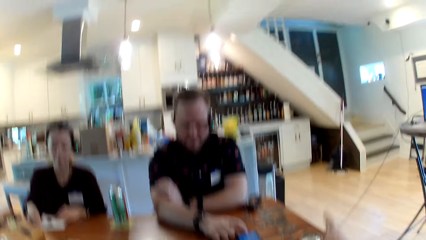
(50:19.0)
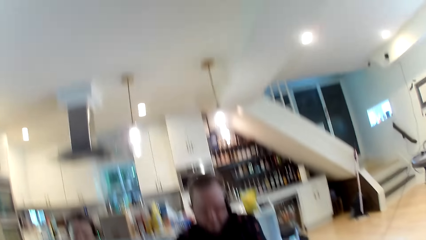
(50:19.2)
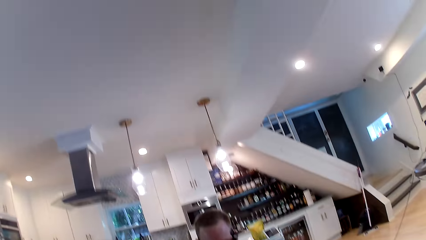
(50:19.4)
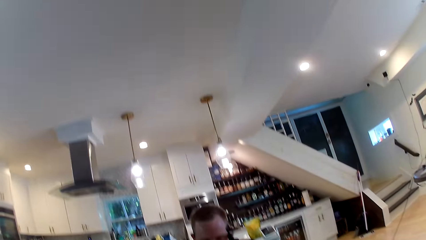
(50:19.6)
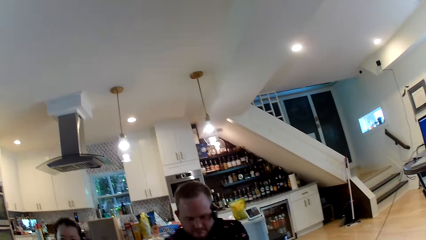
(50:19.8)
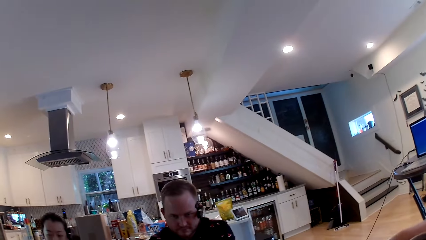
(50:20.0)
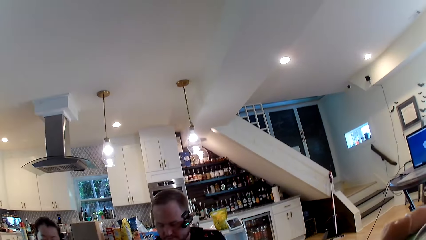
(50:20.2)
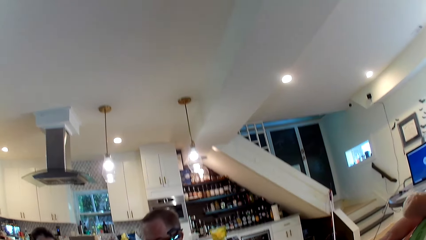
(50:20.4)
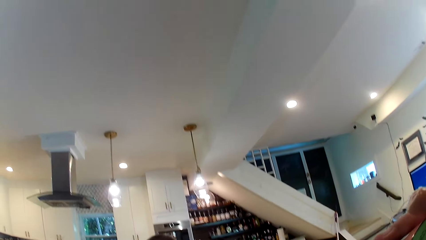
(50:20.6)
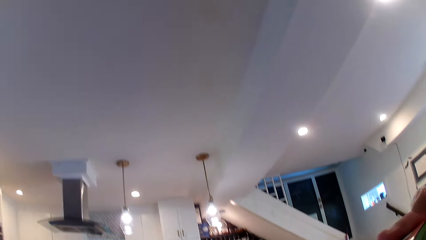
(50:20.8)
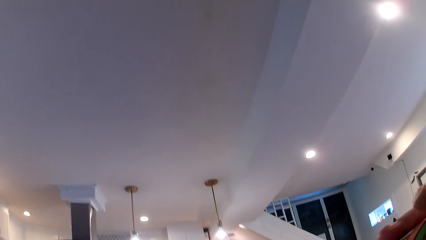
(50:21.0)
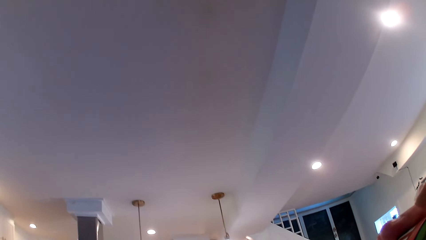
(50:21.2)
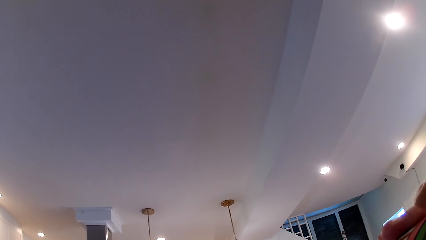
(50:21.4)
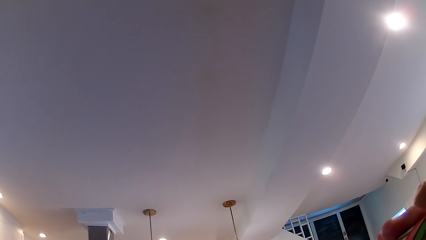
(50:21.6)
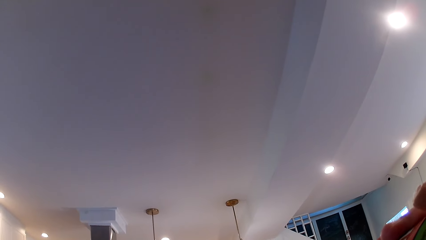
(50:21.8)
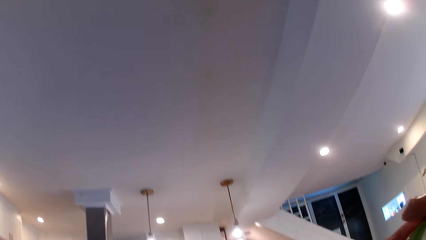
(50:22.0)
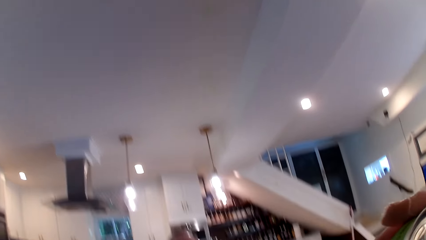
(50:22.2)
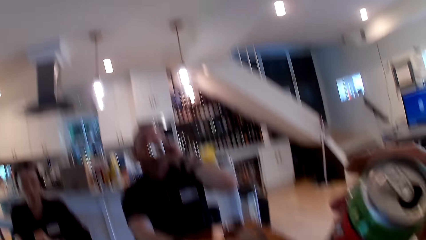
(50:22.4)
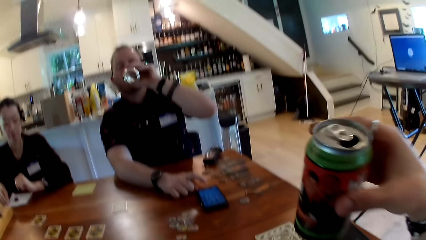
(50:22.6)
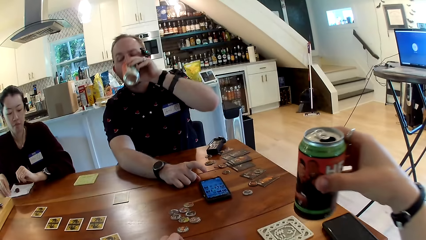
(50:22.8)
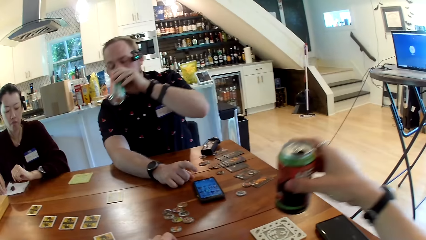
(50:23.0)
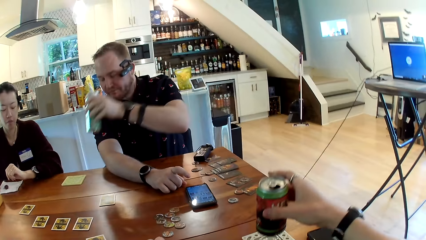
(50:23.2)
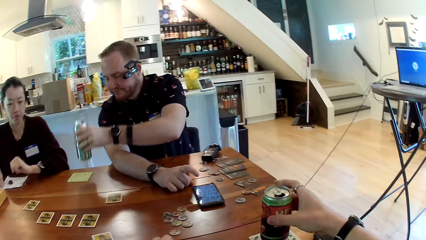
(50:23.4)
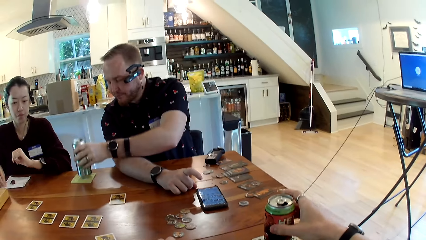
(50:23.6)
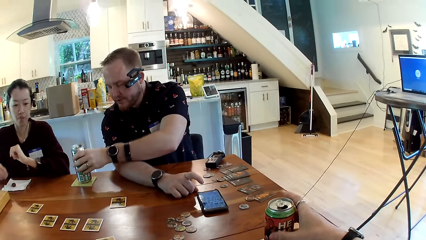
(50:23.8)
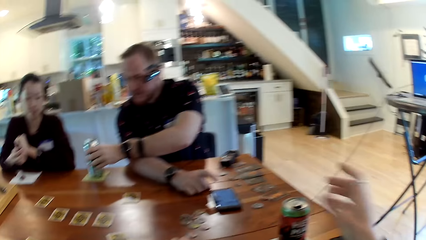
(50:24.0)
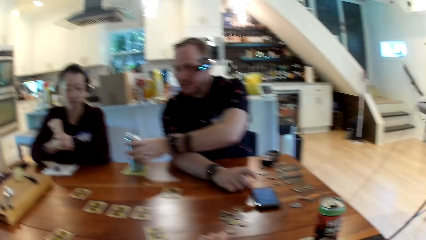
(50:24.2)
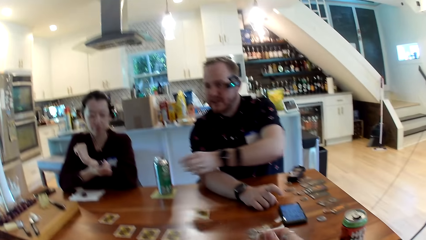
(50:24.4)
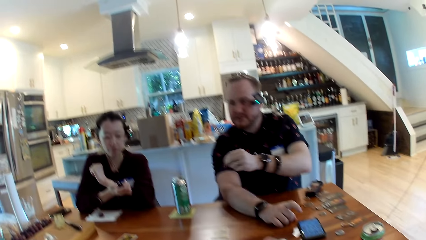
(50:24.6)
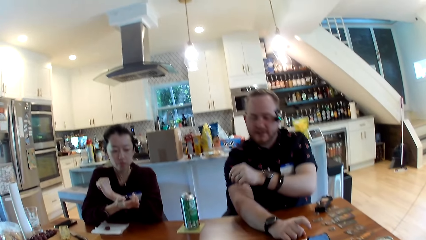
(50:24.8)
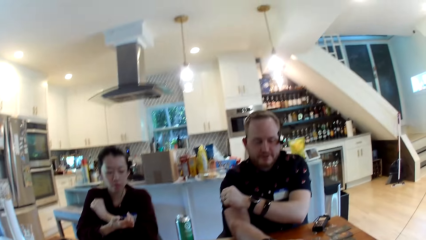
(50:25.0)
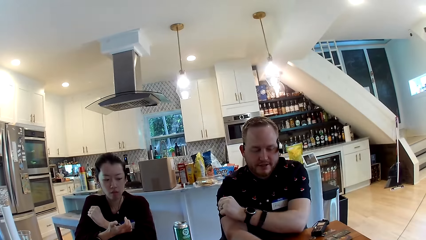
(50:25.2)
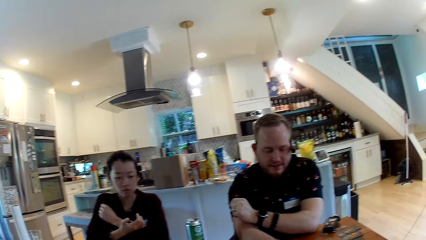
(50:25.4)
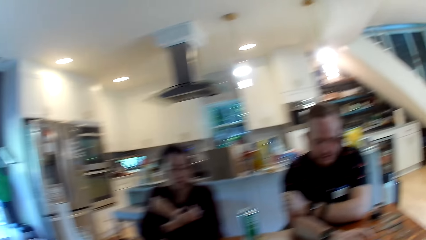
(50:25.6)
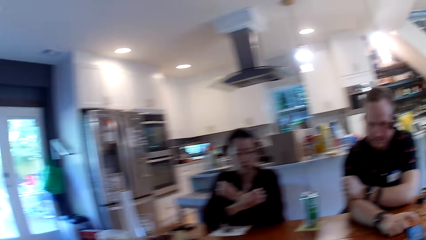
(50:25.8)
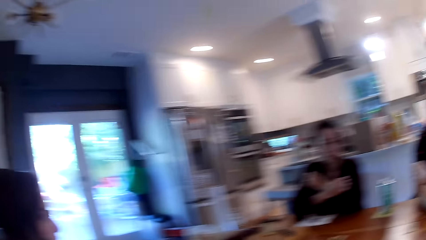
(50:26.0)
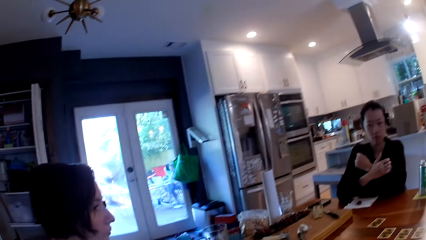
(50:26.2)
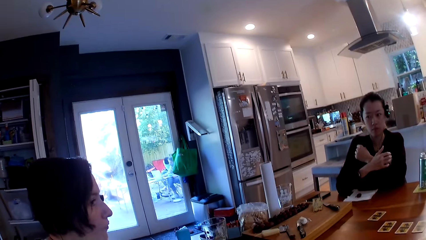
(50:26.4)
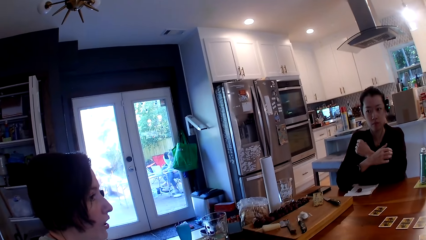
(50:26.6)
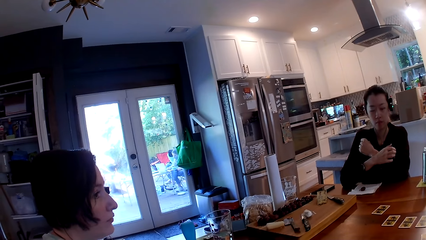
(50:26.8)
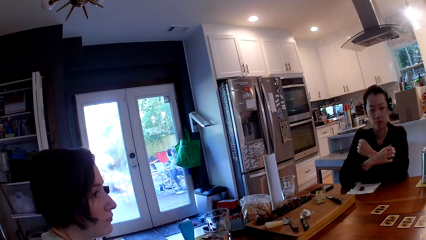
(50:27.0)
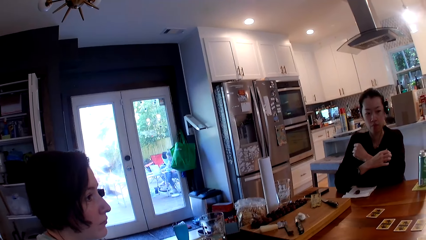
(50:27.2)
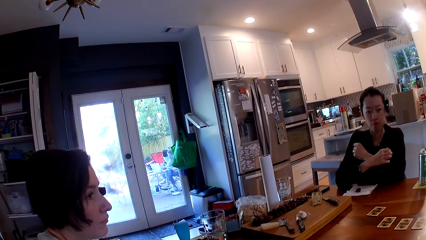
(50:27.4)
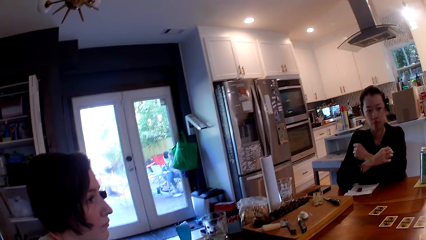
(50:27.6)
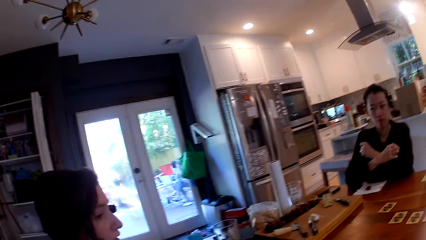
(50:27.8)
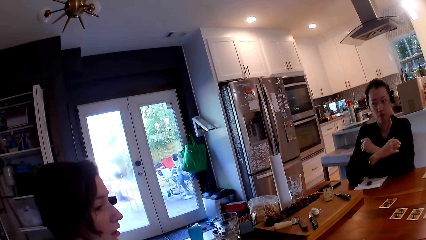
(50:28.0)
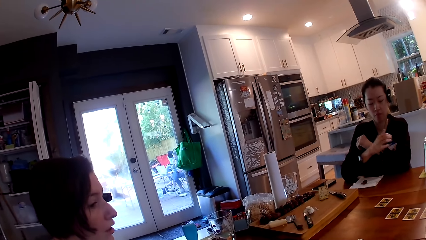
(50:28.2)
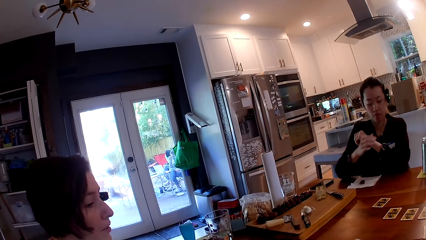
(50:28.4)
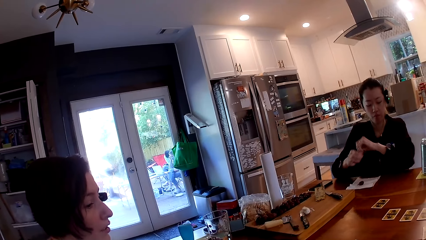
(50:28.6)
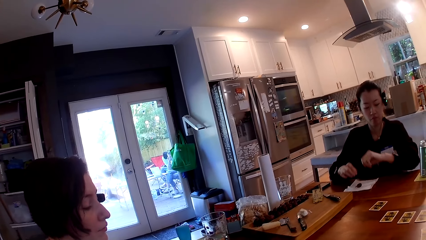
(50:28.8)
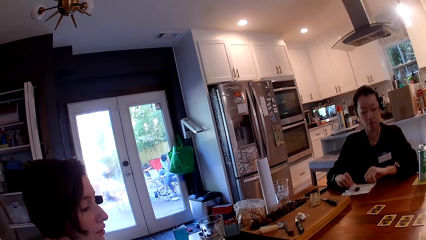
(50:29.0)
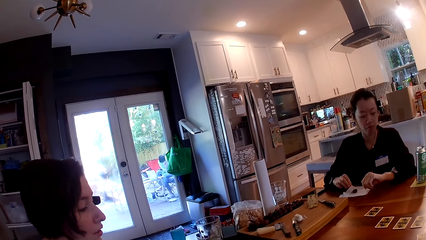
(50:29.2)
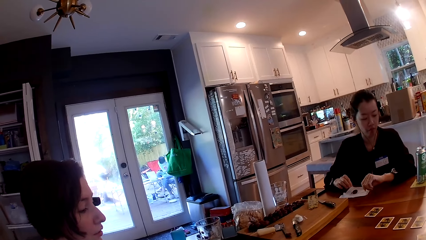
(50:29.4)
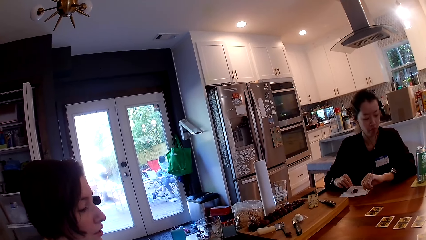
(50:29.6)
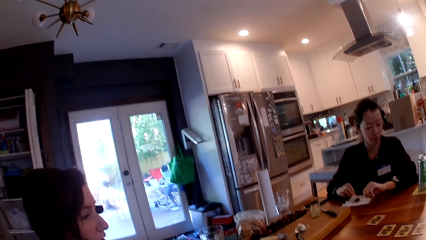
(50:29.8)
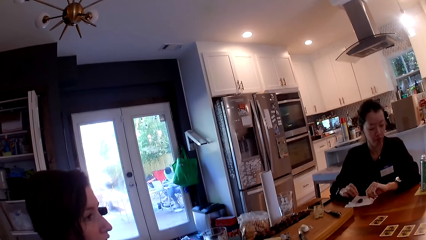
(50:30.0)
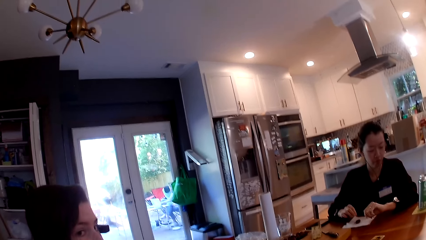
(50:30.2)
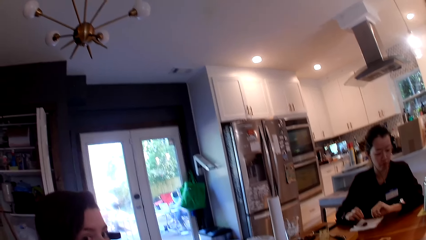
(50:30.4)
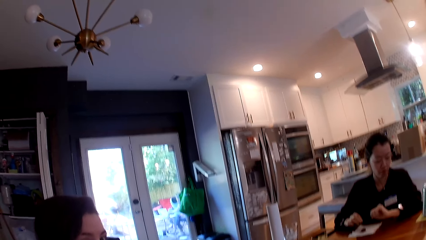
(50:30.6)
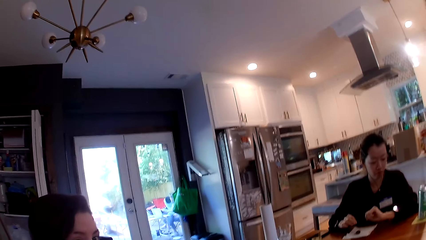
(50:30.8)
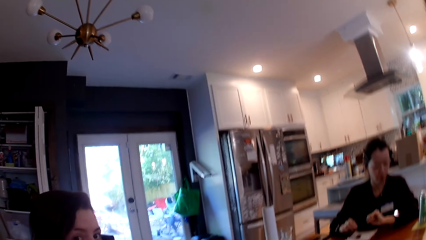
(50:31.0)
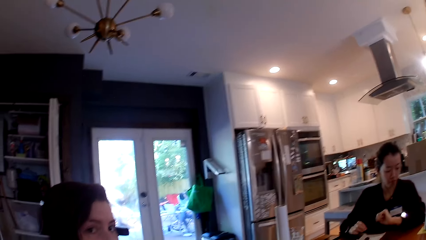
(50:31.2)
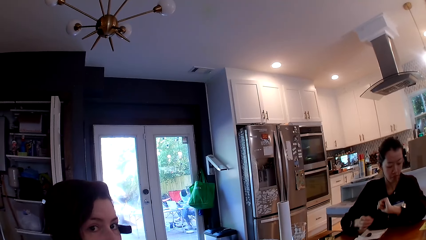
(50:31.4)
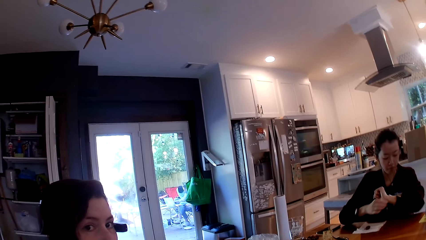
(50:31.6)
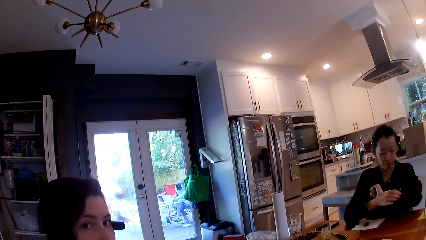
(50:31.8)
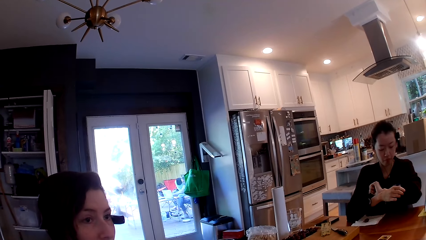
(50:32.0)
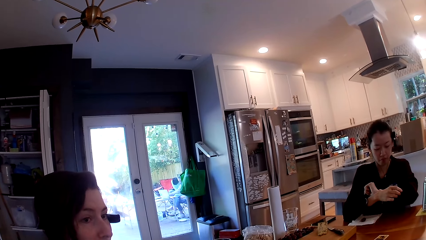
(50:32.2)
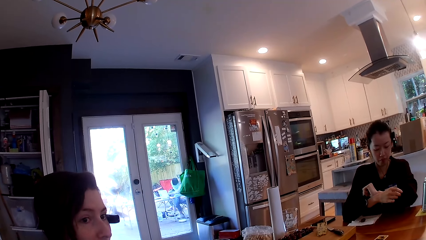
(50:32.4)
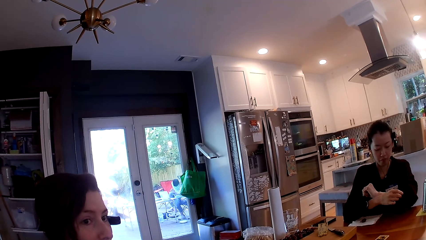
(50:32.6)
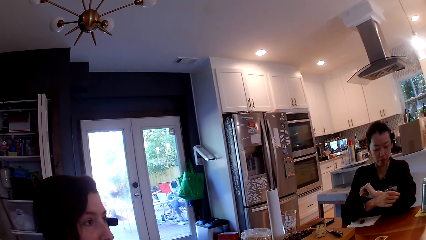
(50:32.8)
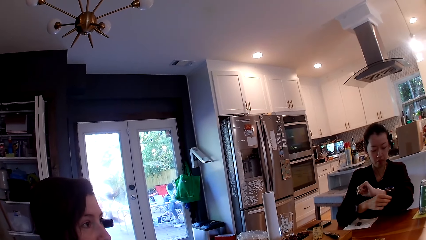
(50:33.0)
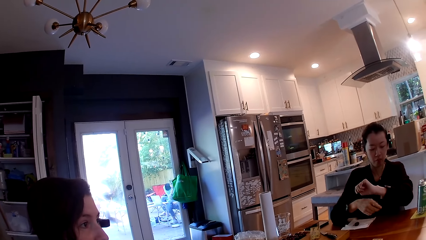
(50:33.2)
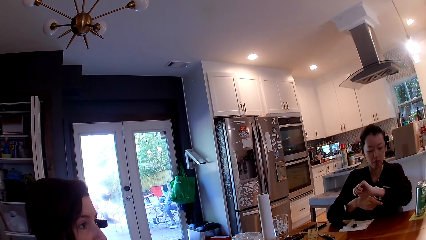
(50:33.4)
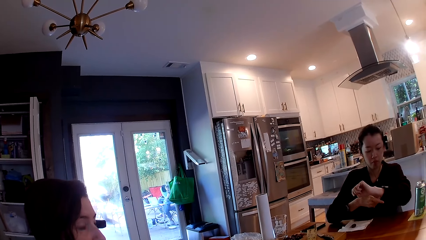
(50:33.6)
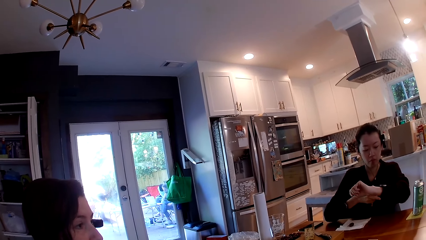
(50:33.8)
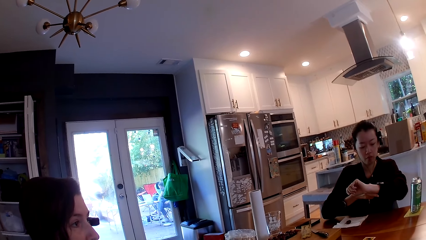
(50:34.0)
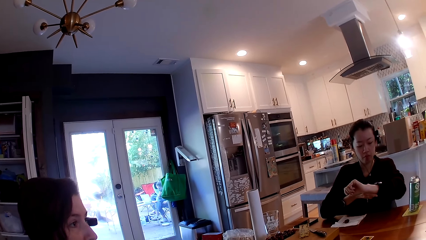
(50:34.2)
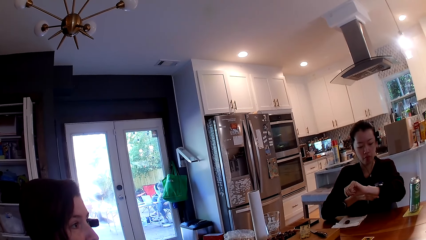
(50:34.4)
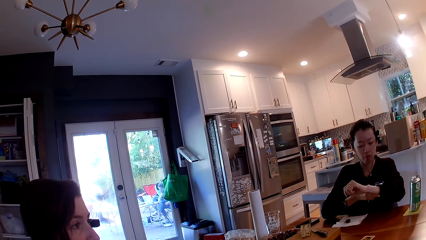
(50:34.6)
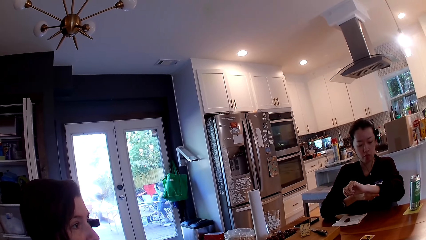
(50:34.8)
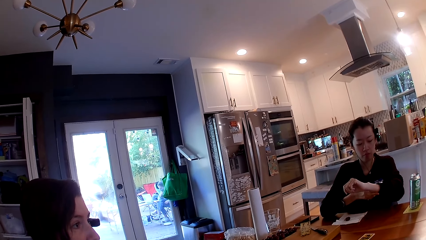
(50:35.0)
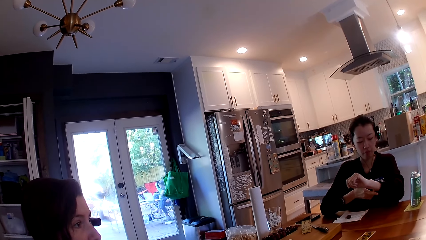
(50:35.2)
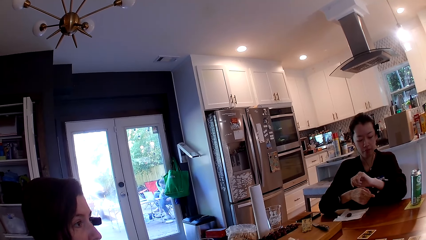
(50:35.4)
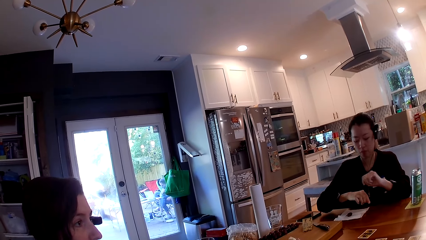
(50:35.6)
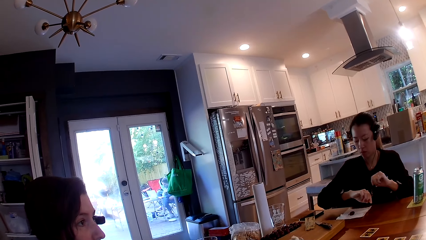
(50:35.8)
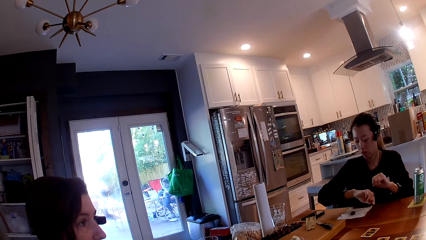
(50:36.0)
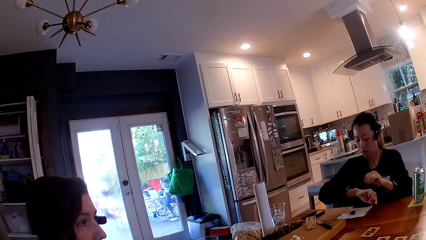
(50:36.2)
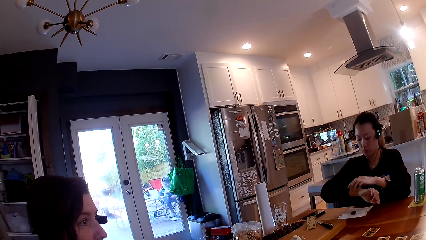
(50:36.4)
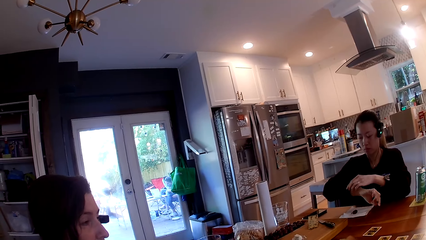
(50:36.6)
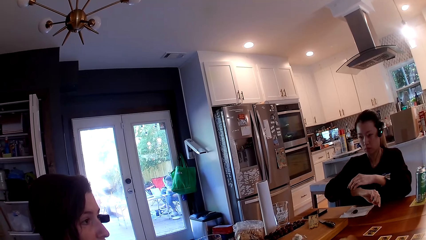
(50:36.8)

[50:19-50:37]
The camera wearer grabs the drink. He drinks from a bottled can on the table with his right hand. A man drinks from a bottled can with his left hand. The camera wearer drops the bottled can on the table with his right hand. The man drops the bottled can on the table with his left hand. The man talks. The camera wearer looks around. He talks to a person. Another person looks at the arms.
